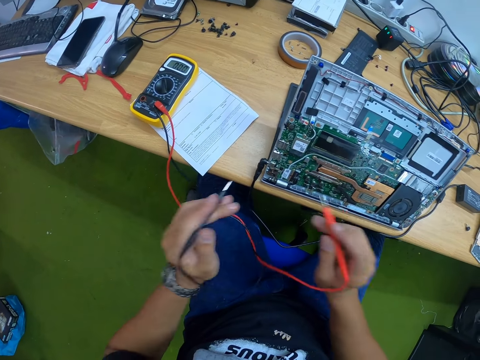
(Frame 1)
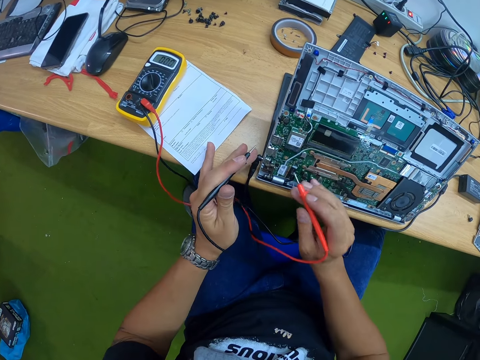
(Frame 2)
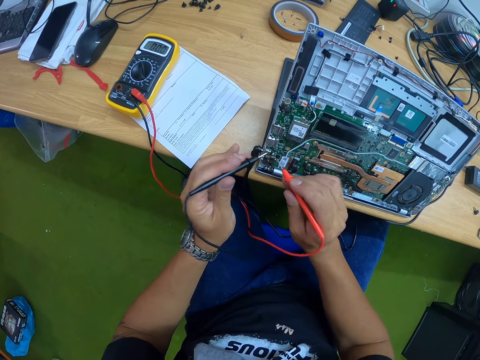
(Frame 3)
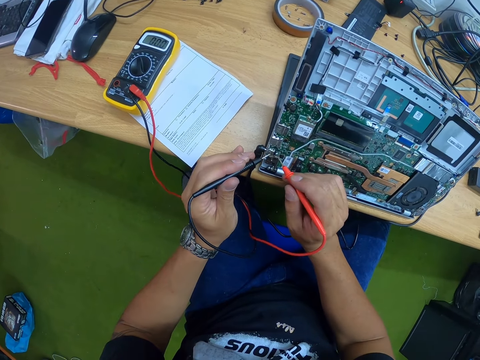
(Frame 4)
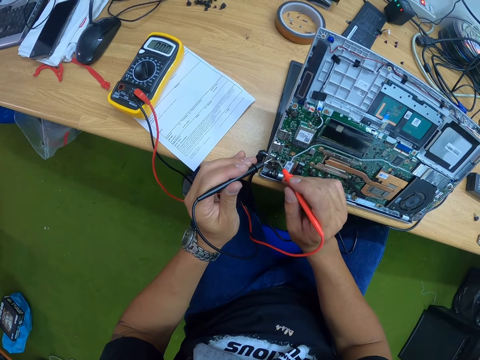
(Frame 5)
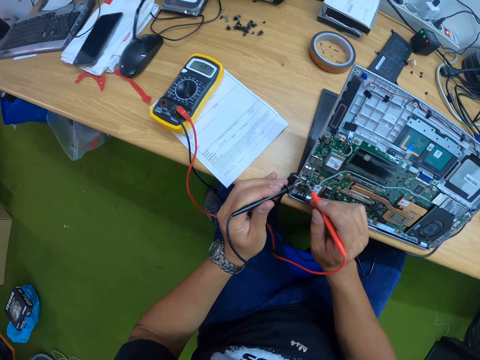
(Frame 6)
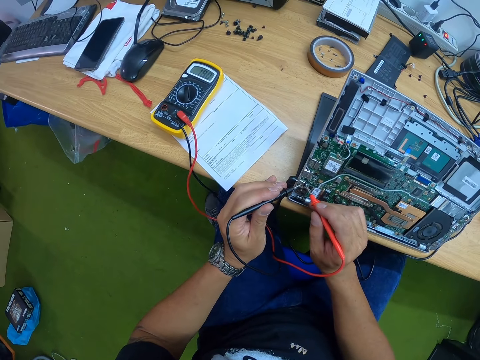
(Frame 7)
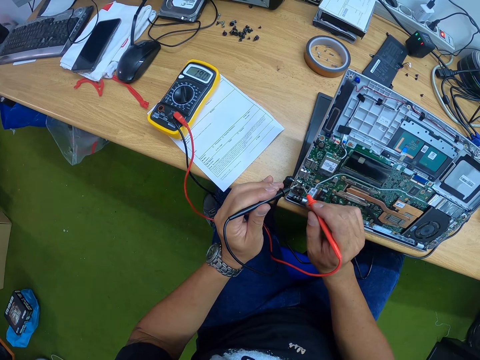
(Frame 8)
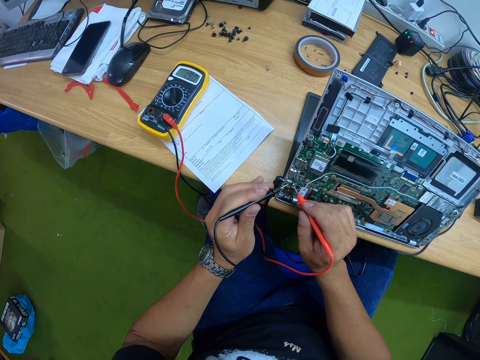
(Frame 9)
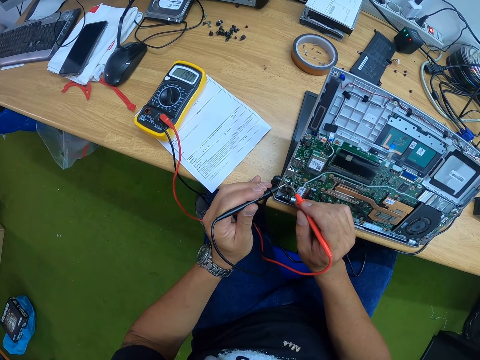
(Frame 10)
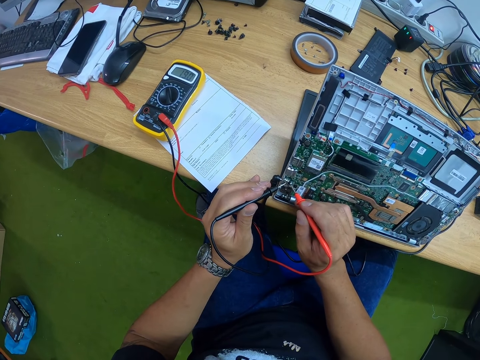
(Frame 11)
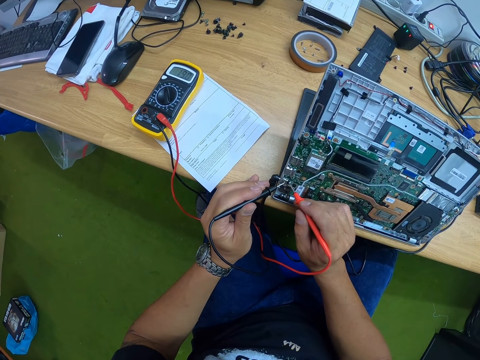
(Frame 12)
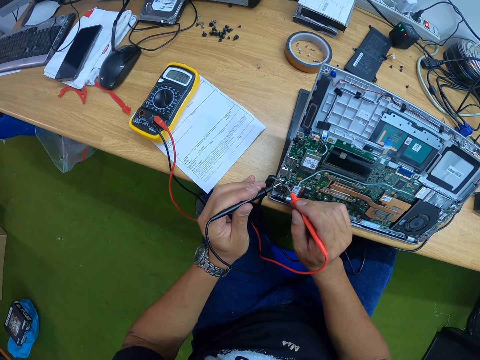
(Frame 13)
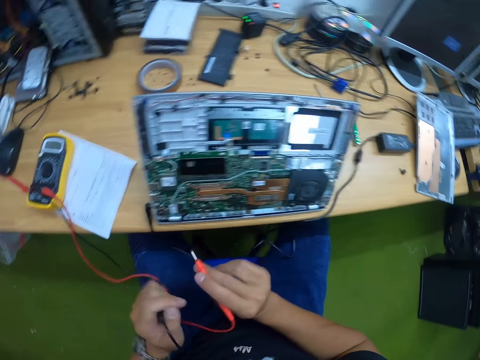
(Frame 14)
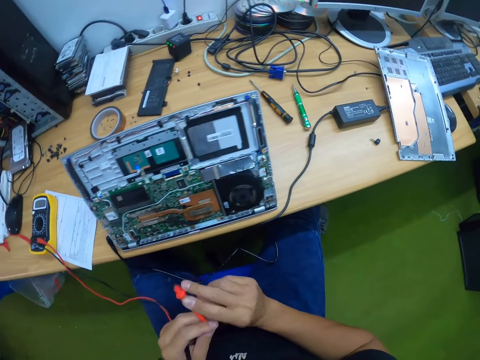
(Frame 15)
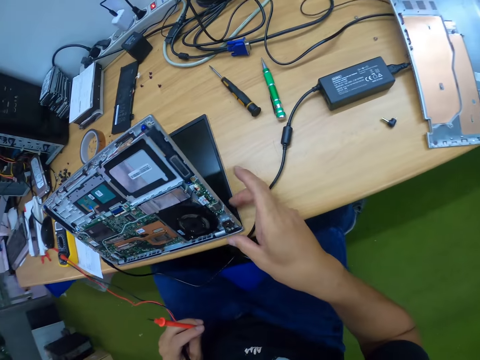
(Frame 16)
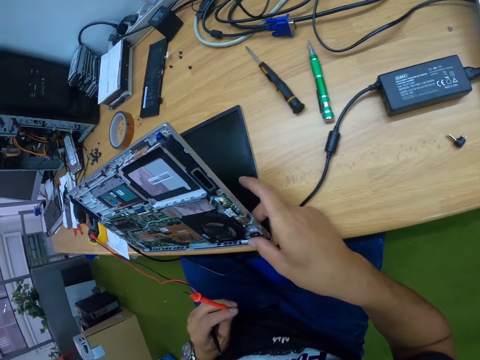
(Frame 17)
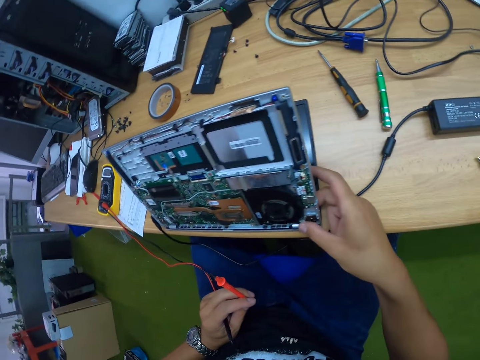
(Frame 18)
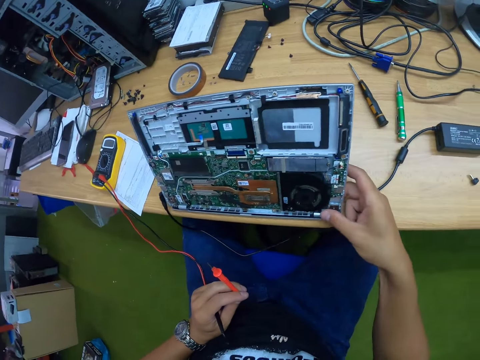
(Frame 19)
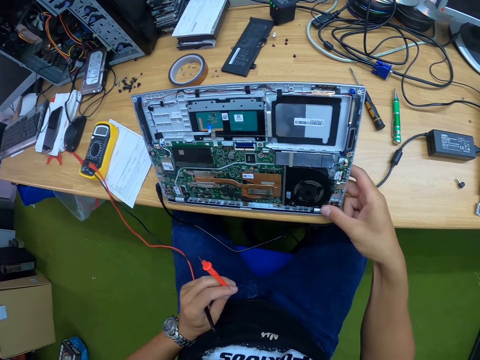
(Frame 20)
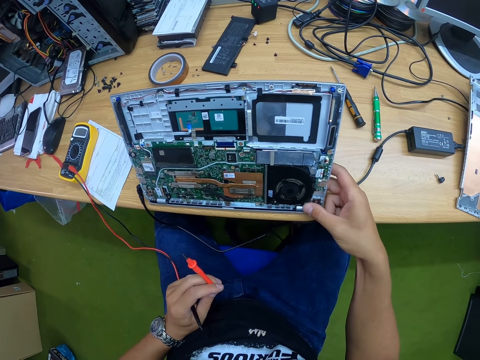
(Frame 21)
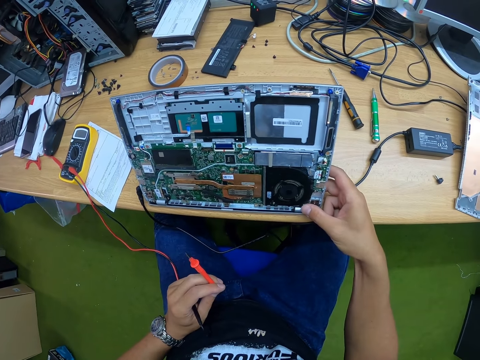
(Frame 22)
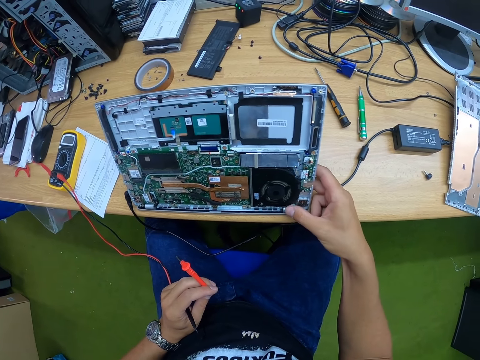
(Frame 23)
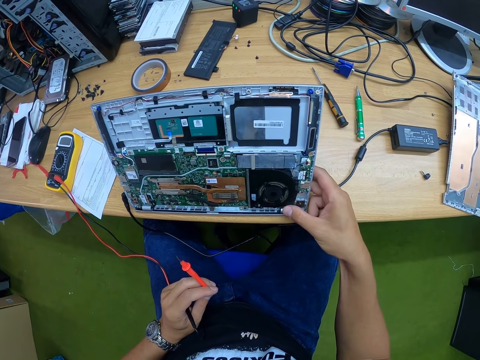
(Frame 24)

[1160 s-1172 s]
The camera wearer measures the voltage of the laptop with the multimeter in his left hand. He switches the laptop on. He presses the button with his right hand.

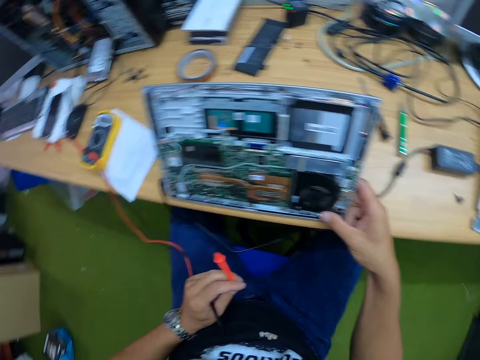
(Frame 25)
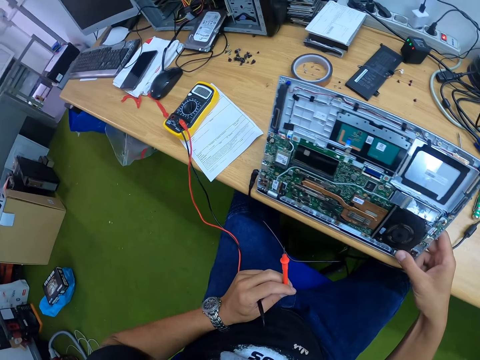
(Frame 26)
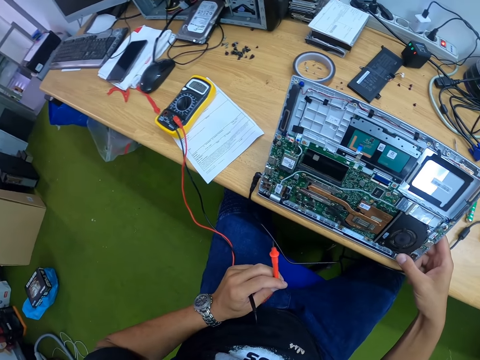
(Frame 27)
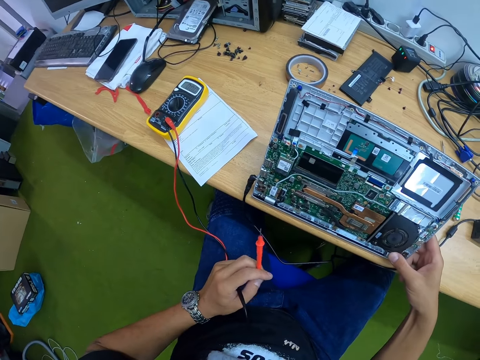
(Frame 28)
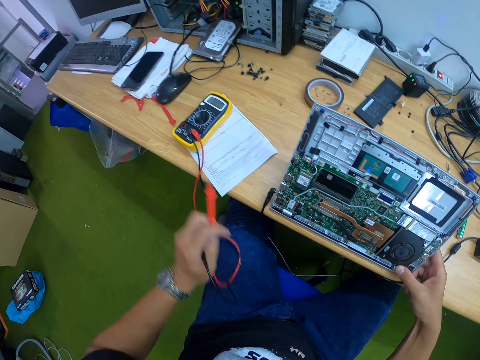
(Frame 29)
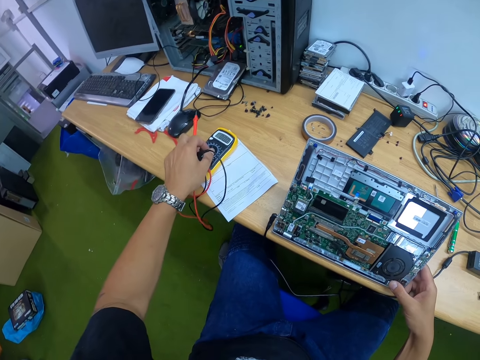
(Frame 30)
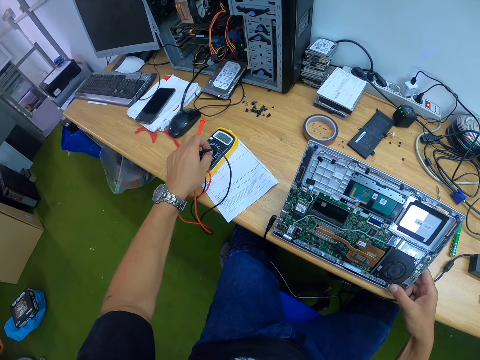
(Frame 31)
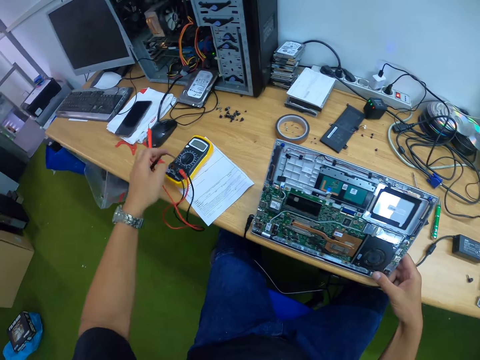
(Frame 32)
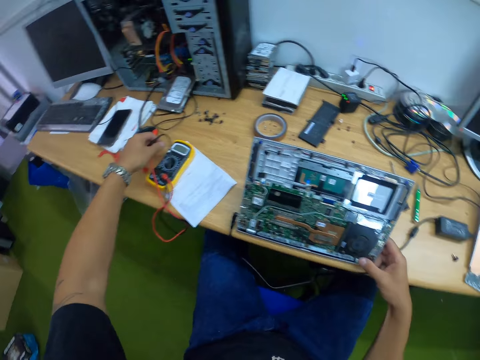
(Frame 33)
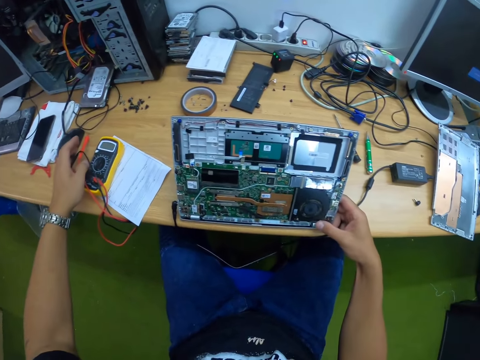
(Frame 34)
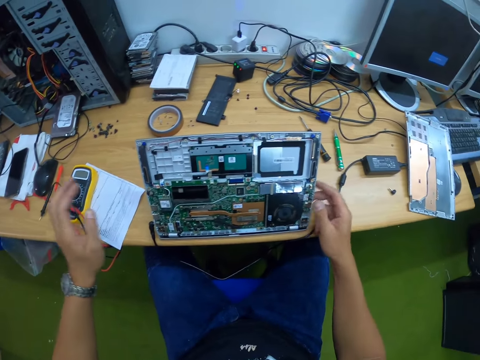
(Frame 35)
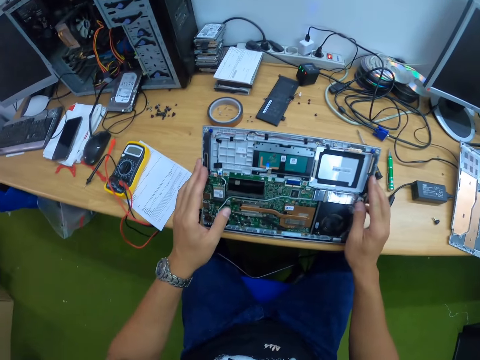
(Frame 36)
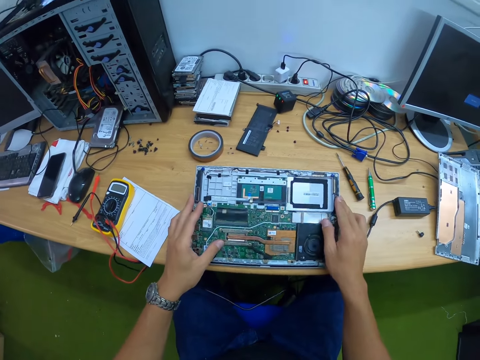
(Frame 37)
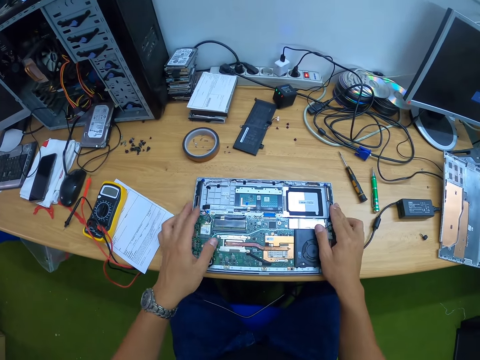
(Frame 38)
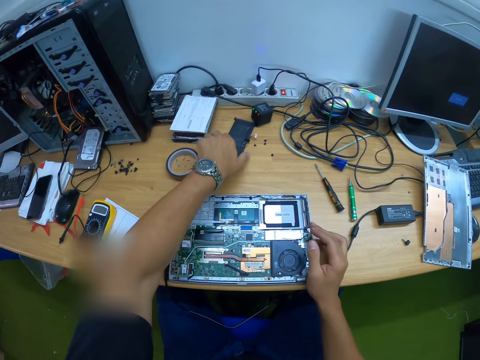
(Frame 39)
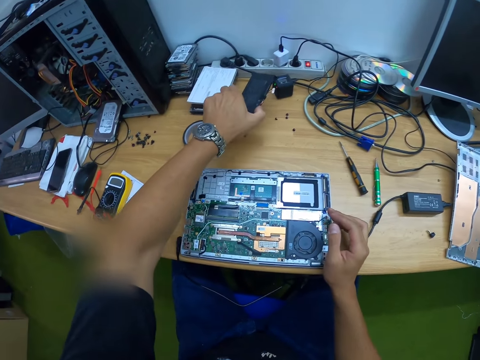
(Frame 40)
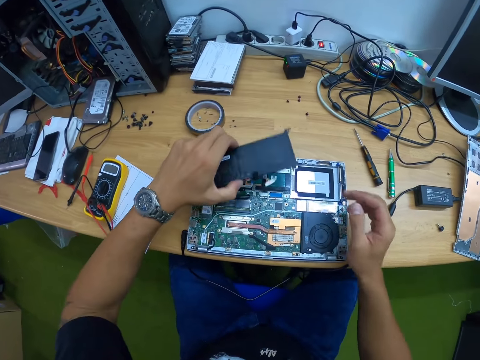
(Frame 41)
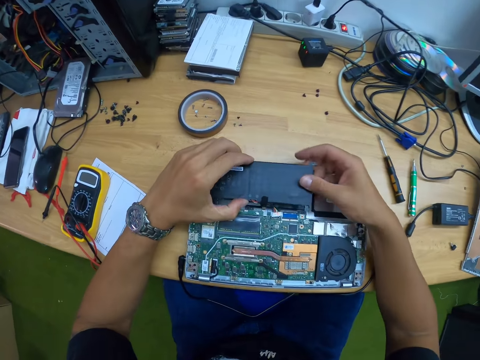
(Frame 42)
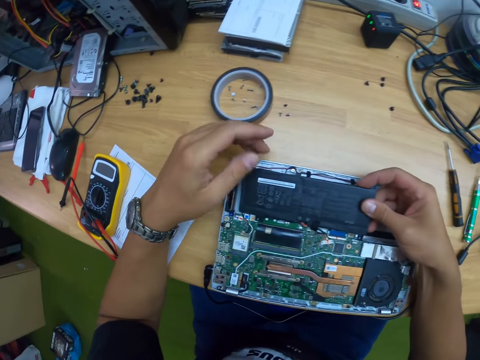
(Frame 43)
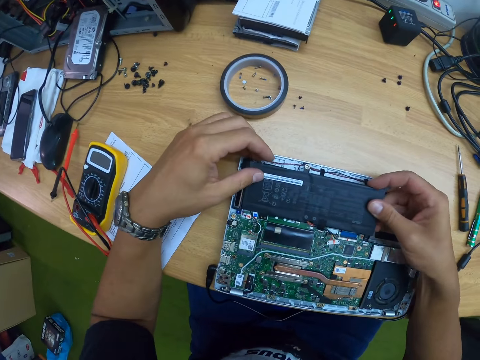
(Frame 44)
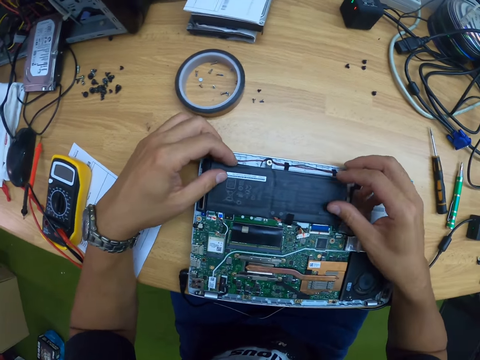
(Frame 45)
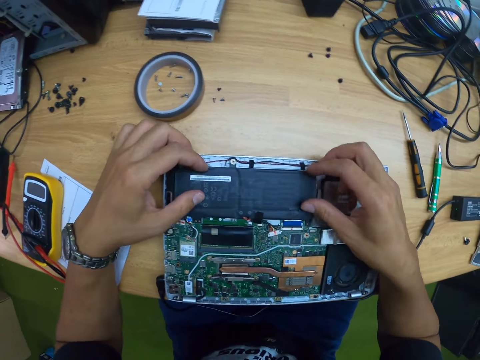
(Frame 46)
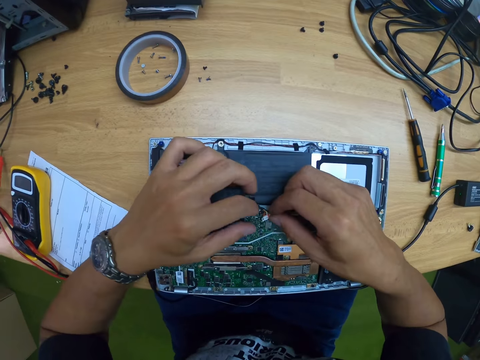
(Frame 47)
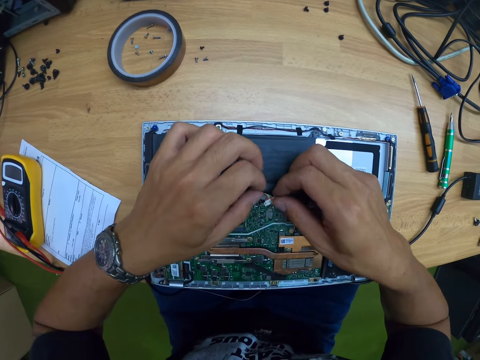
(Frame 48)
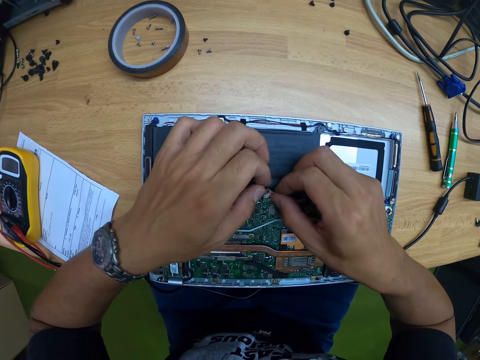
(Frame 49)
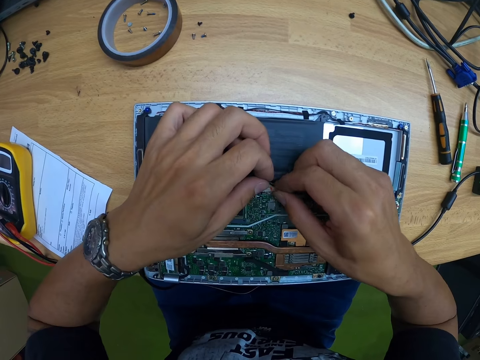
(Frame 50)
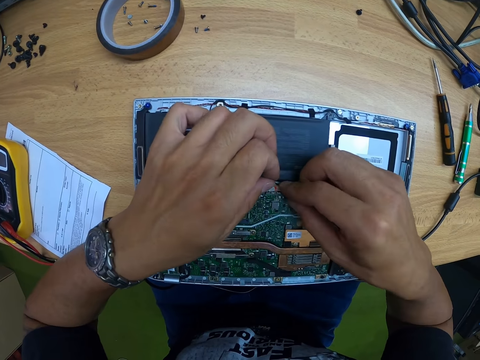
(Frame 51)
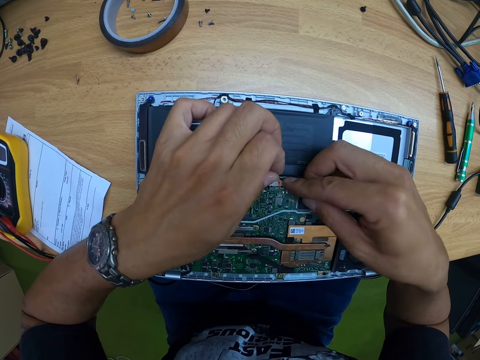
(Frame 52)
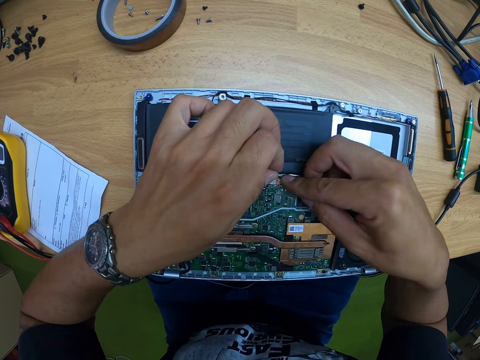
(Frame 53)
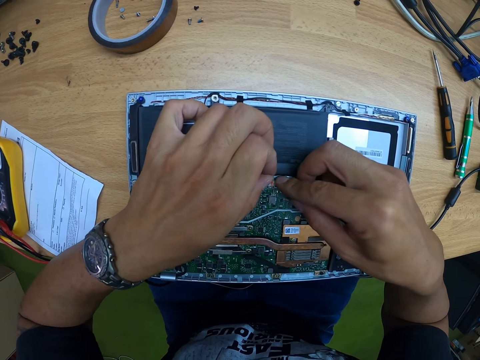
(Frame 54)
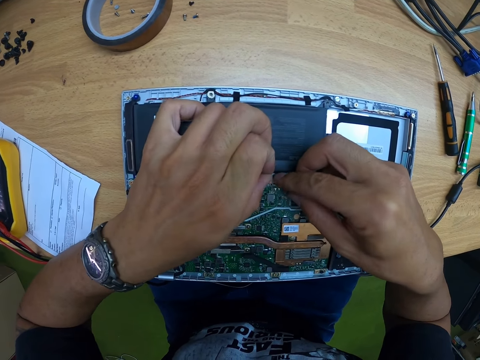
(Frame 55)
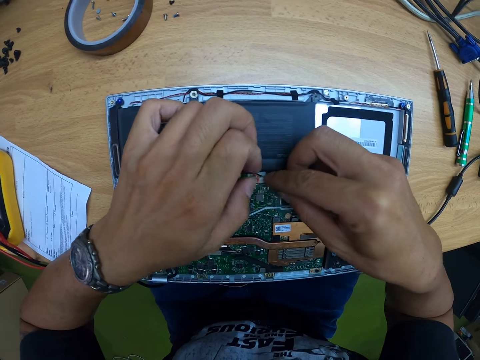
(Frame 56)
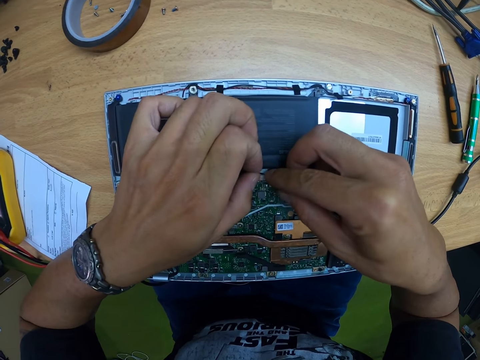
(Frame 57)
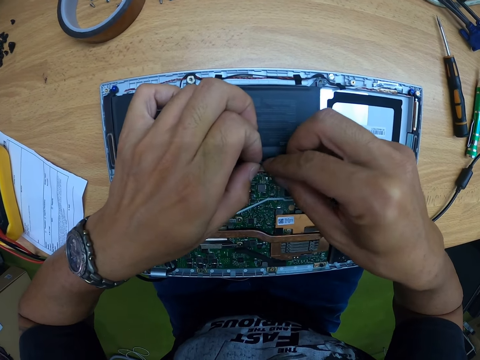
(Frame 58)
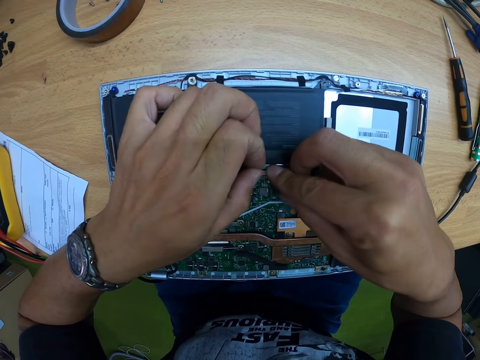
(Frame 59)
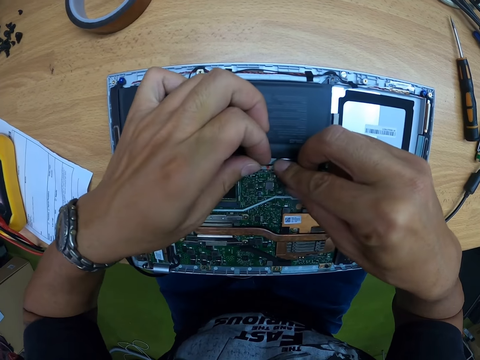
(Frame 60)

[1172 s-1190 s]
The camera wearer looks around the workshop. He adjusts the range selector with his left hand. He drops the test pins in his left hand on the table. He closes the laptop. He puts down the motherboard with both hands. He picks up a laptop battery from the table with his left hand. He fixes the battery on the motherboard with both hands. He picks up a connector from the motherboard with his right hand. He fixes the connector with both hands.
